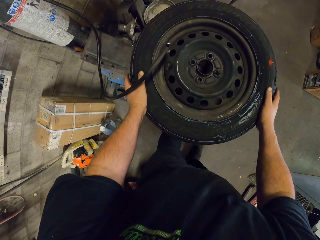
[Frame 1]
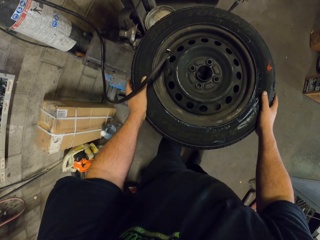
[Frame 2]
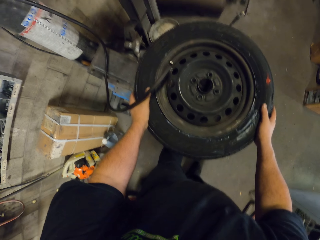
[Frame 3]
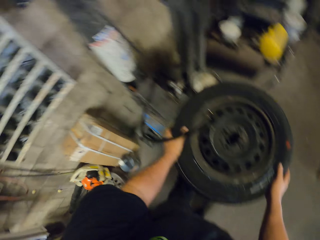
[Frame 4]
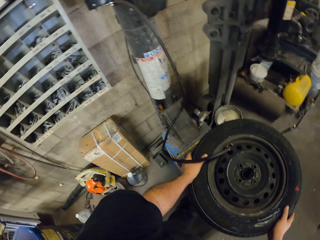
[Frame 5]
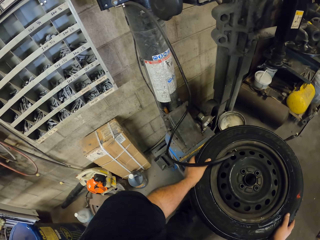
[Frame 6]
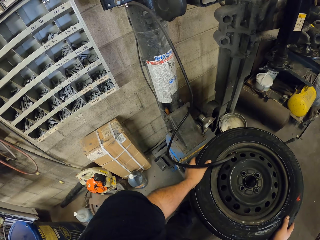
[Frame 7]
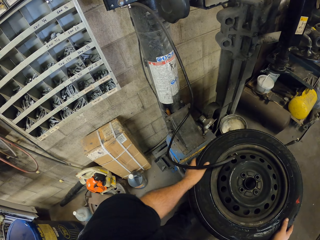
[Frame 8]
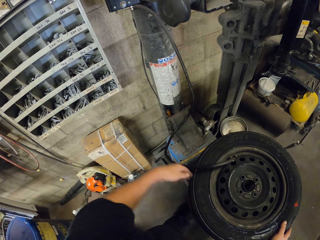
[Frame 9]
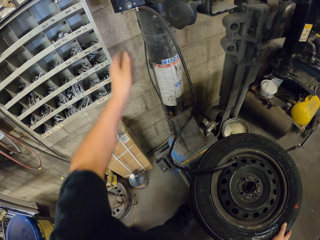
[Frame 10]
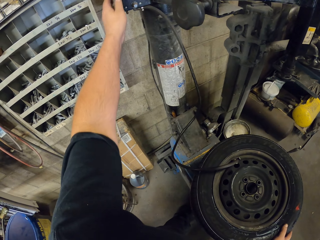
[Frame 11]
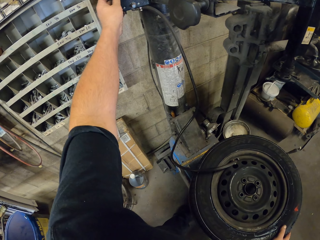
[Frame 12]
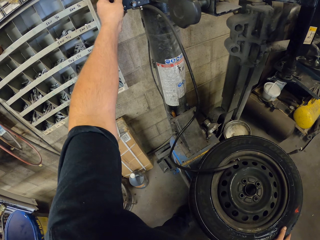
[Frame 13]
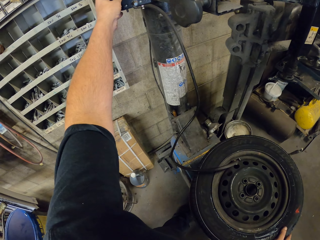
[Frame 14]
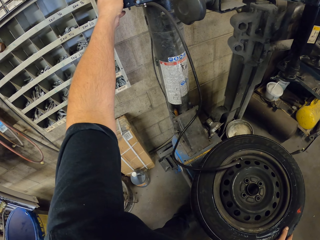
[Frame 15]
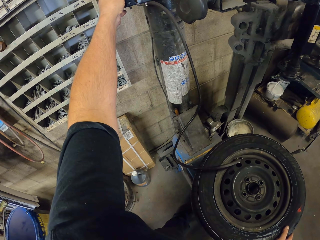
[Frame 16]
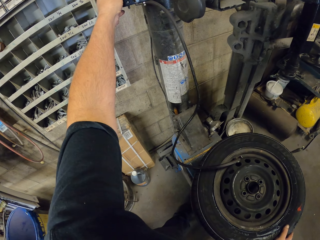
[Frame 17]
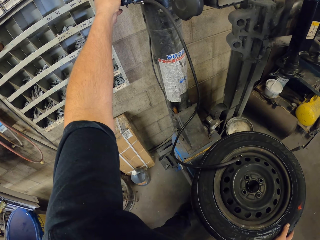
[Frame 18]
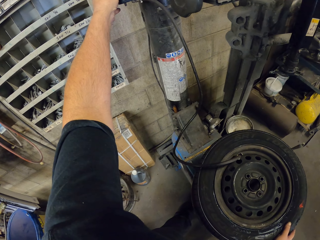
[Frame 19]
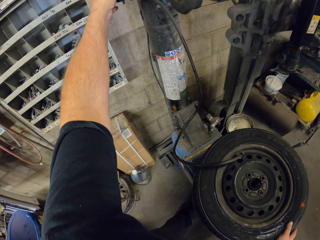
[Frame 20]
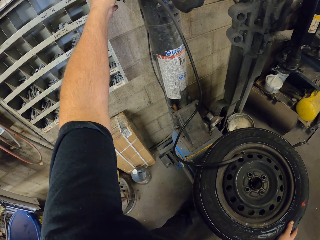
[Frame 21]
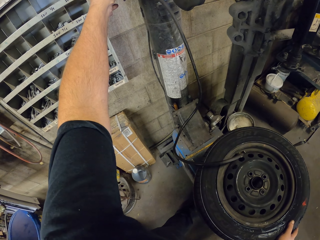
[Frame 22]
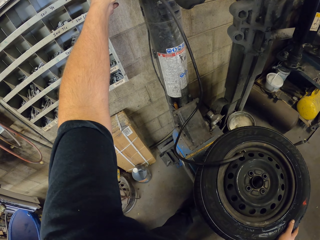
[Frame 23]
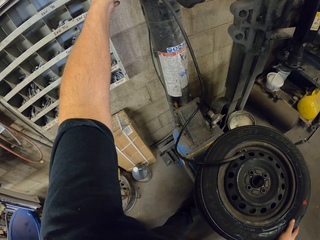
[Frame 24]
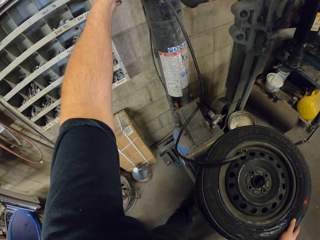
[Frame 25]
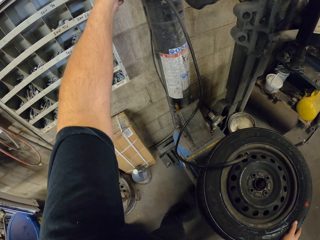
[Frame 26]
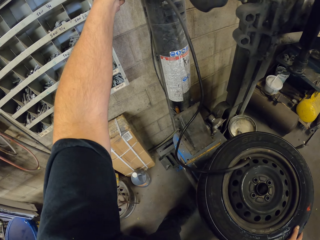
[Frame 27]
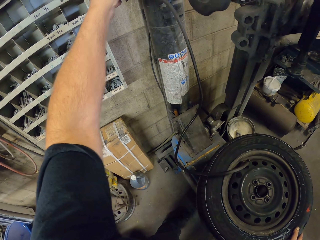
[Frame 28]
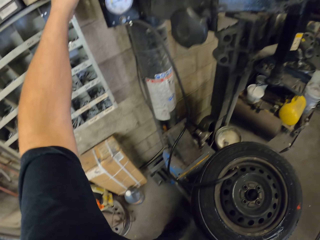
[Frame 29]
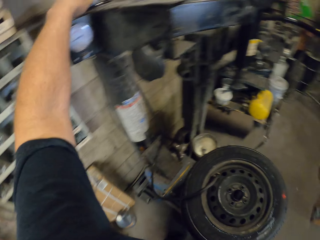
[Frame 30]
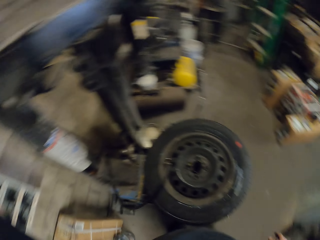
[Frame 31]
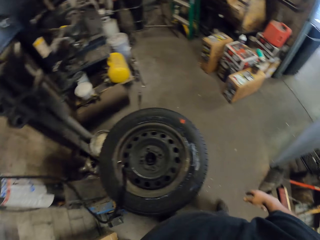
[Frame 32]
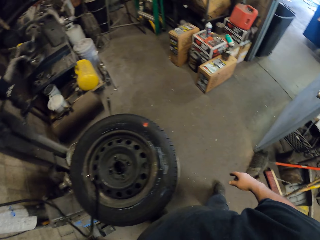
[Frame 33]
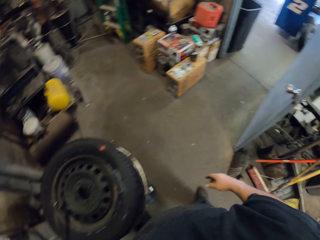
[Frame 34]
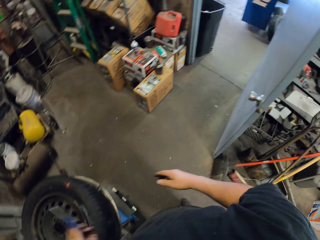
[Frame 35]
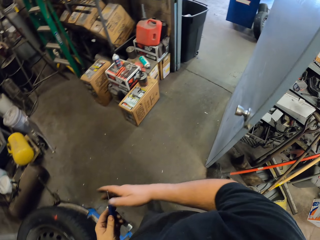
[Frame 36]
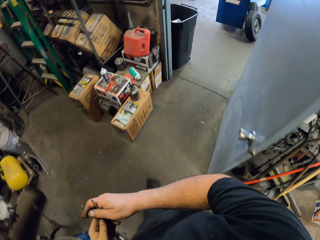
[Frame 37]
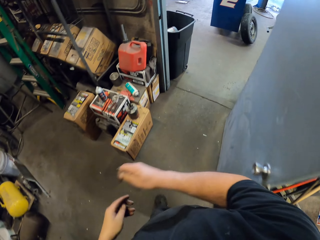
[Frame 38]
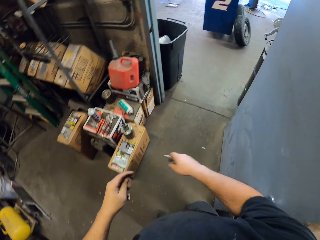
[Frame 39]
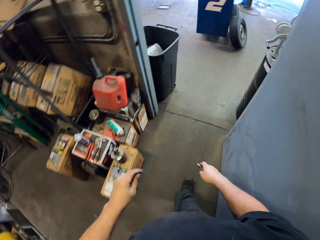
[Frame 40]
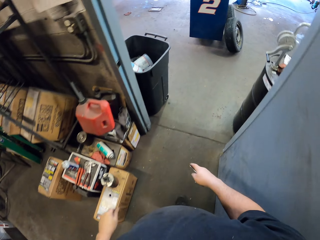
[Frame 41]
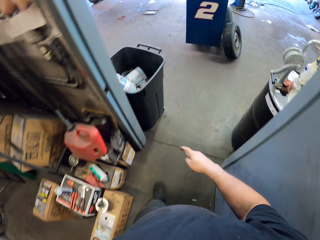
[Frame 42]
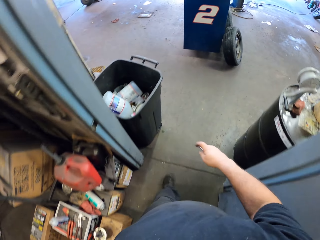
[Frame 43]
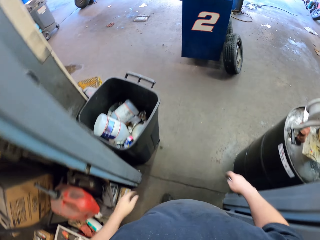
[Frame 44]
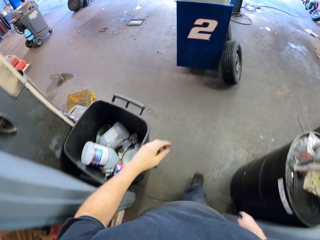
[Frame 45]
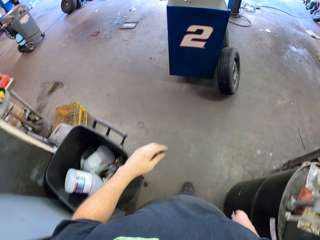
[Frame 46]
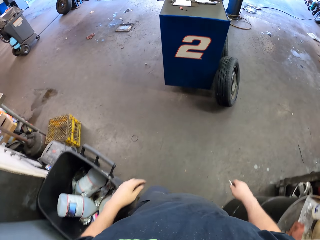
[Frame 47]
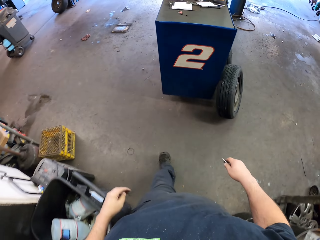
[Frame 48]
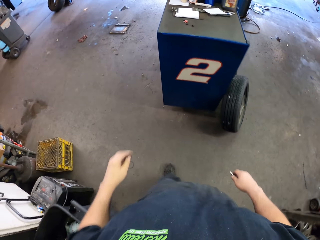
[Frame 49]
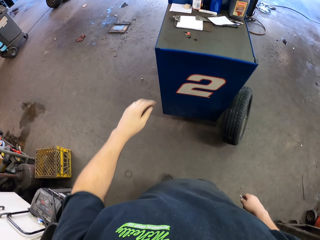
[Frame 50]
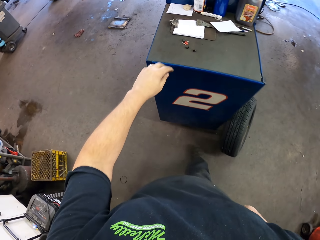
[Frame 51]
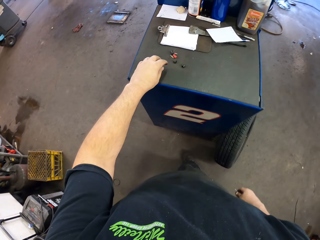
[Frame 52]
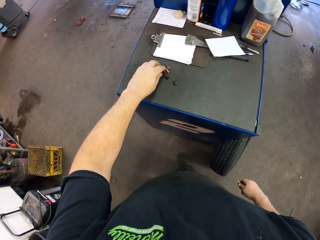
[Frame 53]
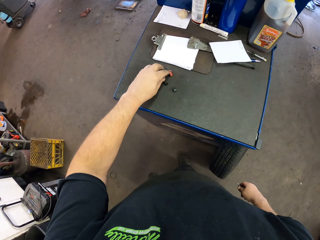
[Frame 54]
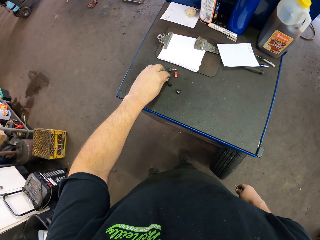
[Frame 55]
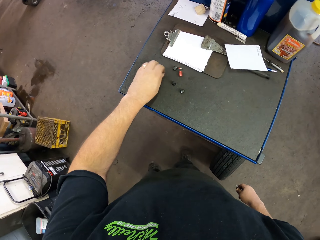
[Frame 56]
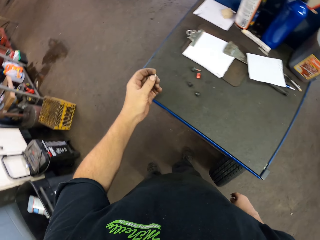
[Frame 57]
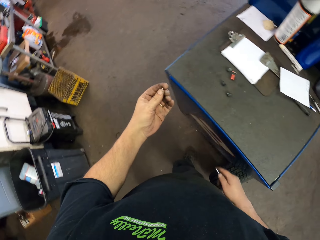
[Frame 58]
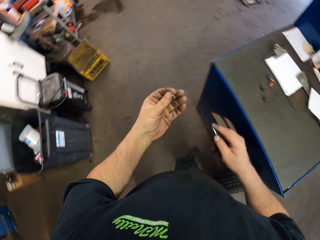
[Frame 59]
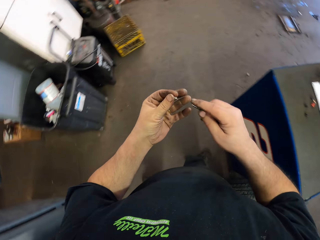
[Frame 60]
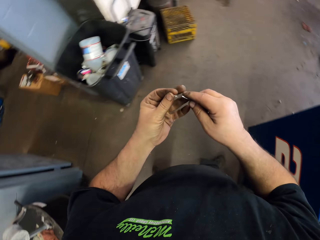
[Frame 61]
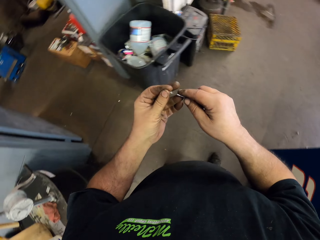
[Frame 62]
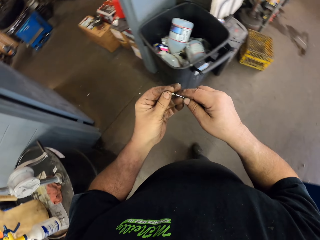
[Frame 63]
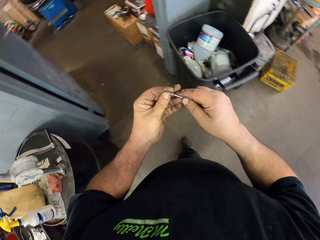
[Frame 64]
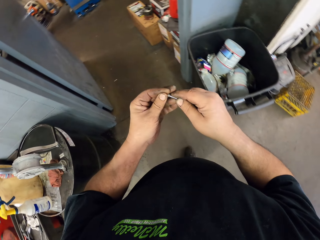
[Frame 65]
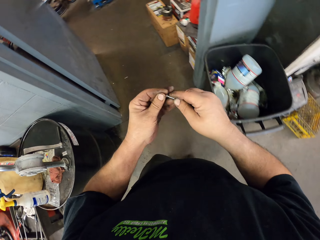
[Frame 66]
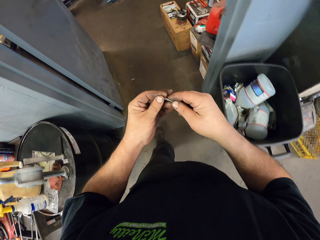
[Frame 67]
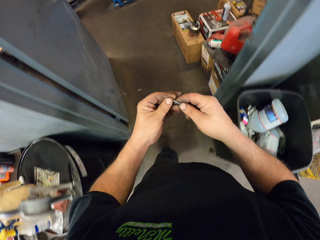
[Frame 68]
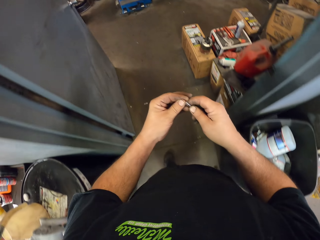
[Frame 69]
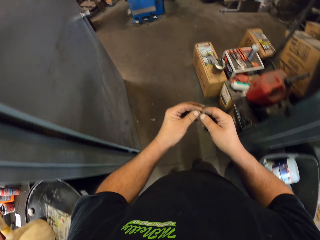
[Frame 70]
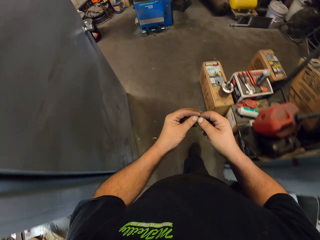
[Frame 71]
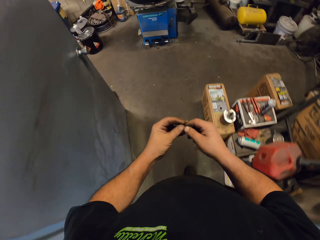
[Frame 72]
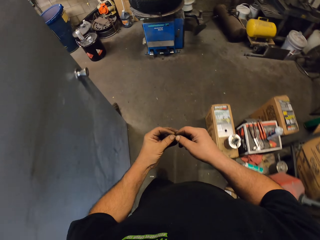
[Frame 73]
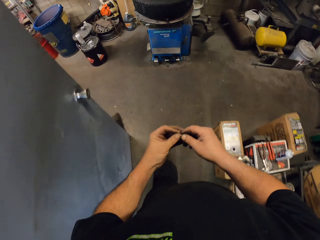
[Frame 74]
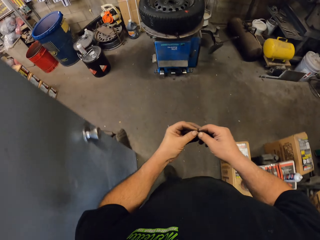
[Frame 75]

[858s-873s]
The camera wearer switches off the pressure. They touch something. They walk across the garage. They pick the bead from the table. They put the bead in the stamp bell tool. They walk across the garage.

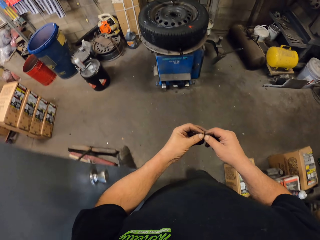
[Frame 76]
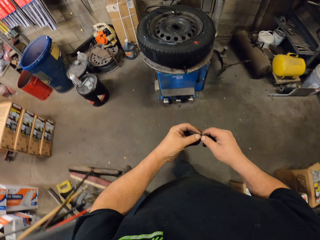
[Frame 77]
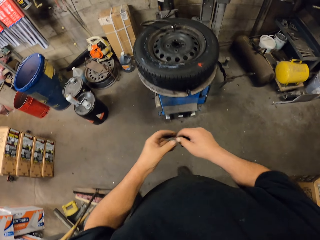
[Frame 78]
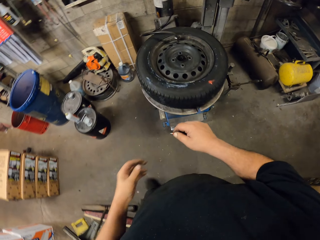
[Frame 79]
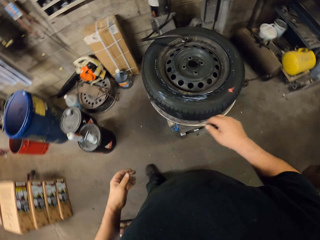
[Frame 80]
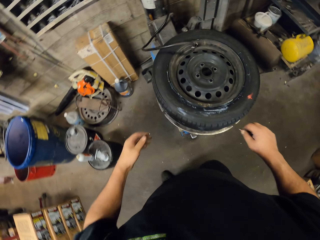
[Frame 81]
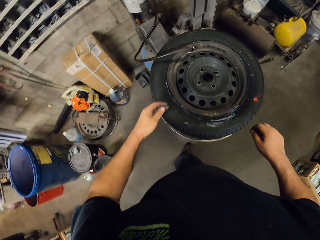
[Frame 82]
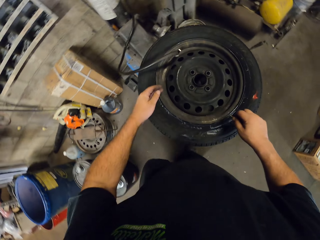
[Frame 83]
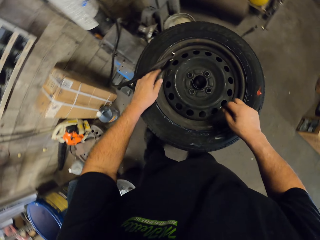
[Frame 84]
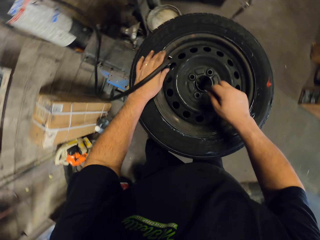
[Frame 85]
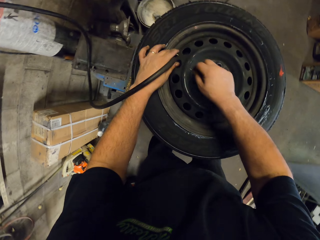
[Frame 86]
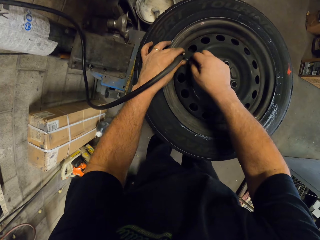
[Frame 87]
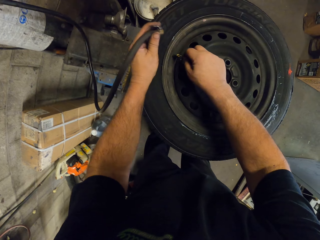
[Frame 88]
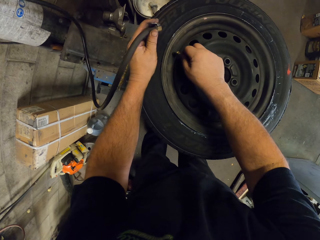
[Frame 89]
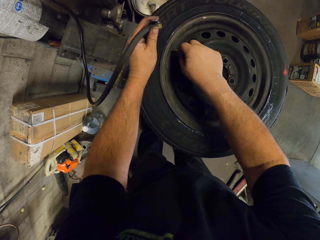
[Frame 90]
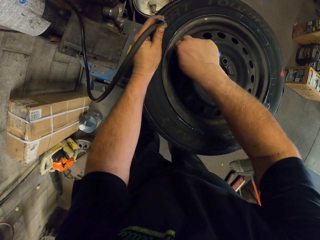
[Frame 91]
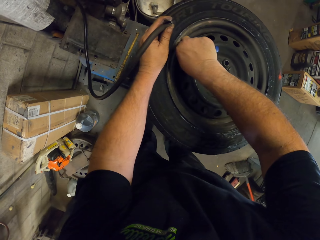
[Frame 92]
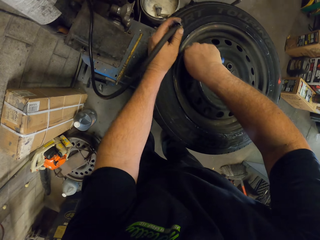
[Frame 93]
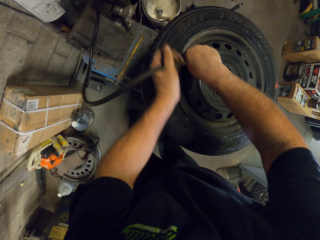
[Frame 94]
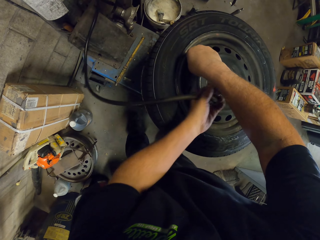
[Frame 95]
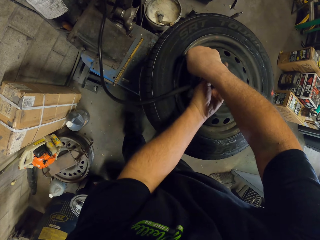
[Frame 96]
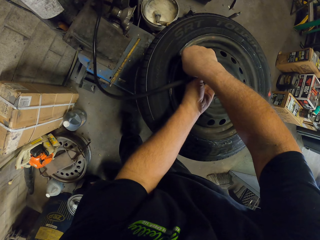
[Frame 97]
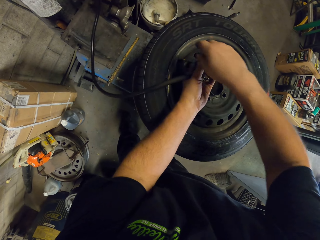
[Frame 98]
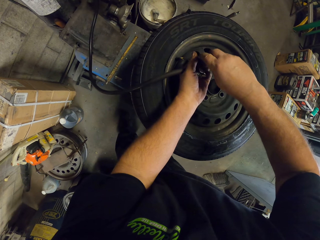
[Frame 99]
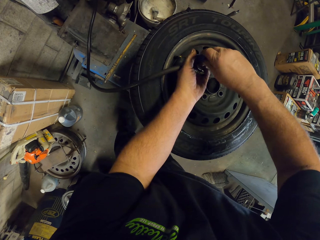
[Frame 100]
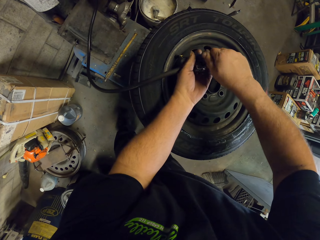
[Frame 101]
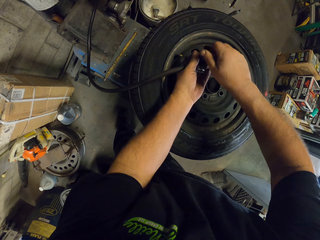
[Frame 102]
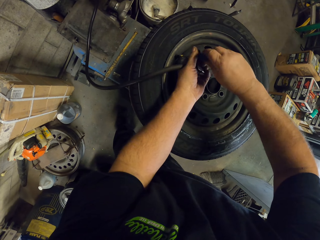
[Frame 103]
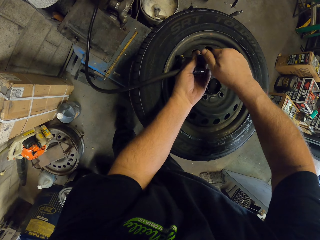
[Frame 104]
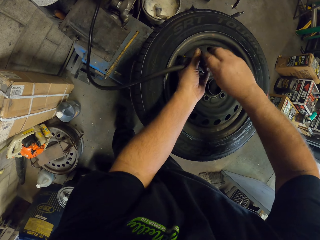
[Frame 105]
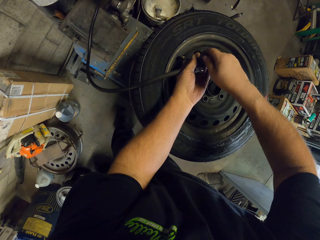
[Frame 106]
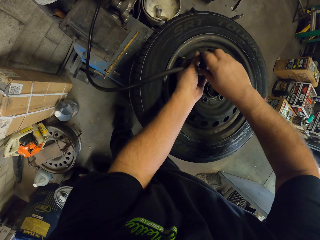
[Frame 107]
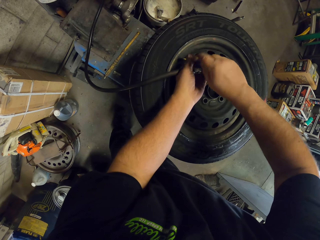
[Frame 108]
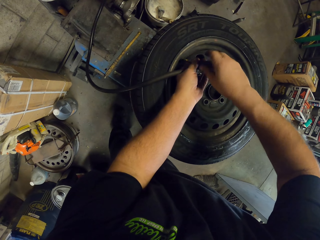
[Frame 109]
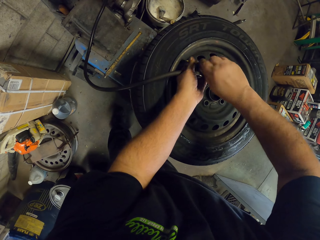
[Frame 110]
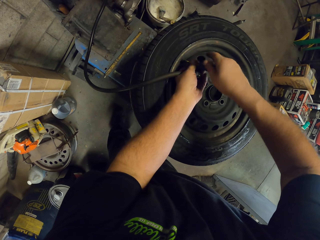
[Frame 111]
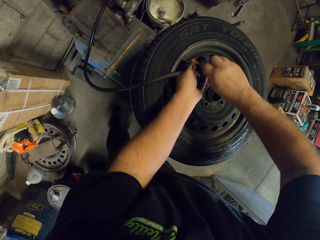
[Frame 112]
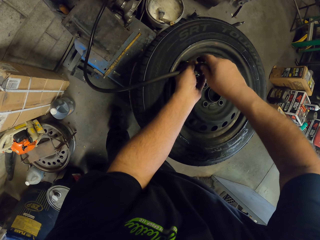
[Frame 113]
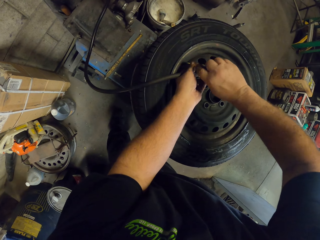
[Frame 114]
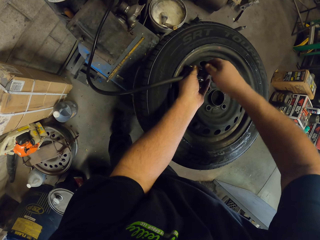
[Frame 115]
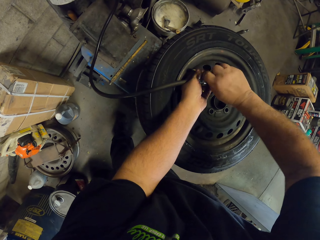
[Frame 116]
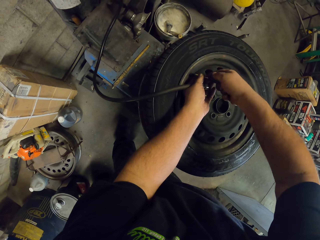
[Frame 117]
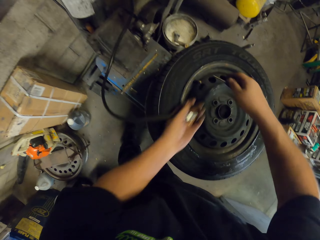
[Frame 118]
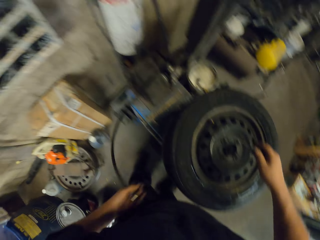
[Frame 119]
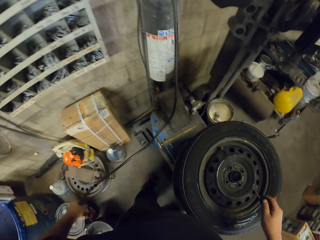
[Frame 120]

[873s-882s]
The camera wearer removes the pressure hose pipe from the tire. They put the bead on the tire. They tie the bead on the tire.
